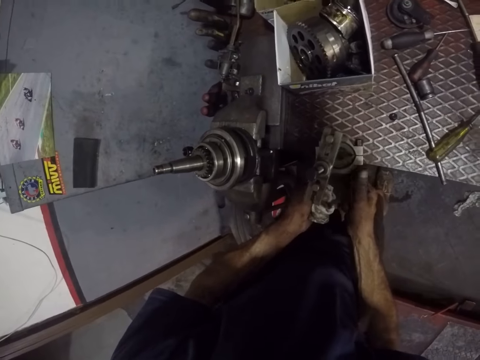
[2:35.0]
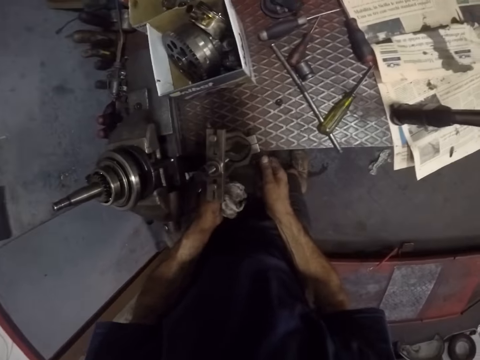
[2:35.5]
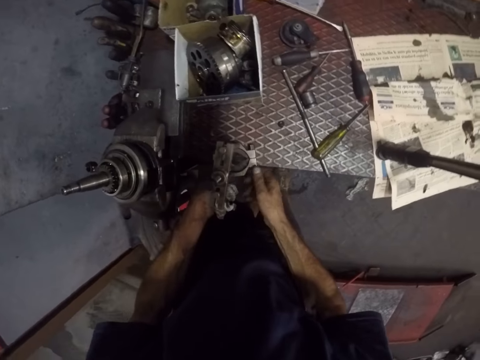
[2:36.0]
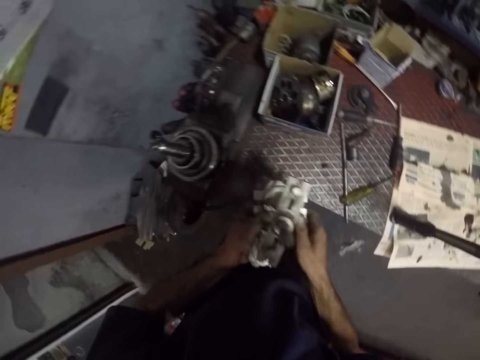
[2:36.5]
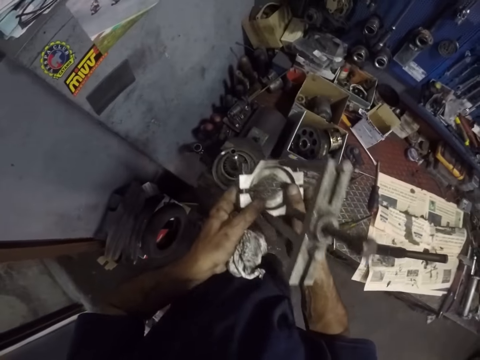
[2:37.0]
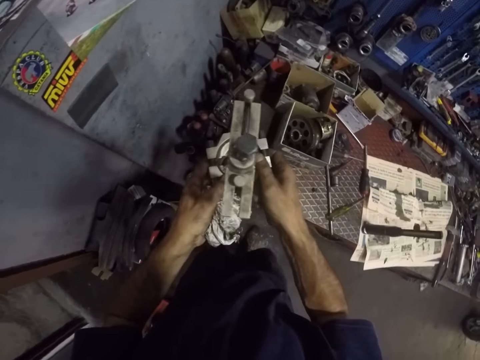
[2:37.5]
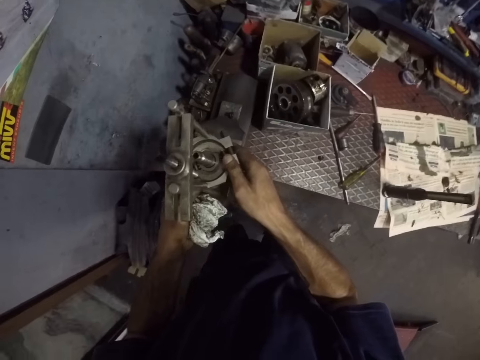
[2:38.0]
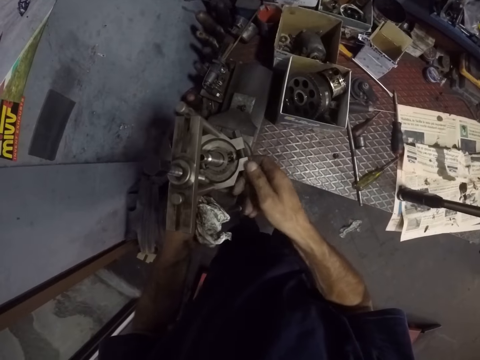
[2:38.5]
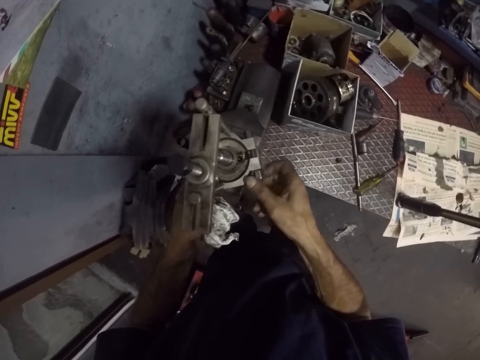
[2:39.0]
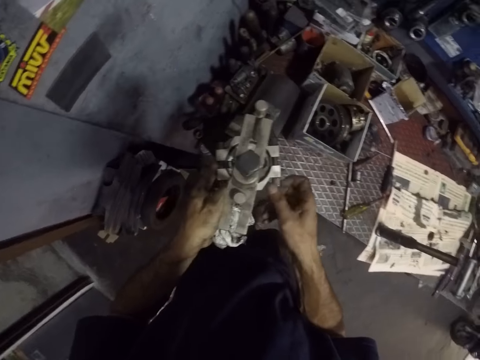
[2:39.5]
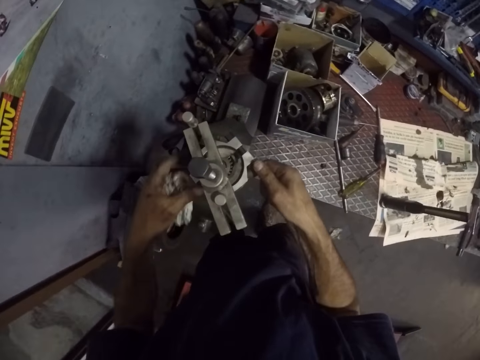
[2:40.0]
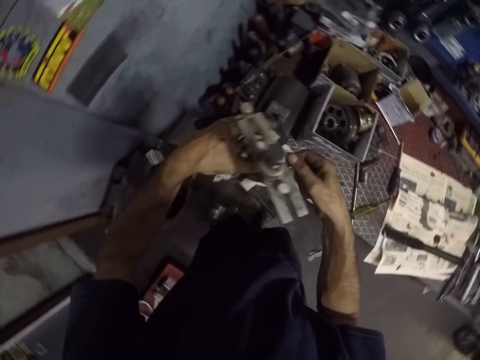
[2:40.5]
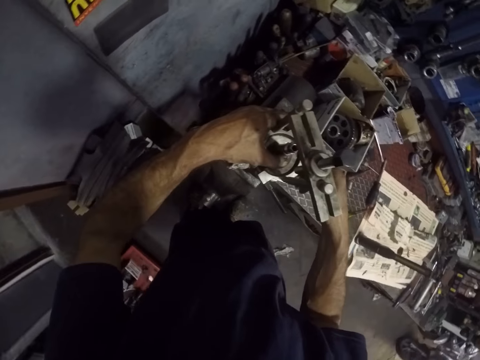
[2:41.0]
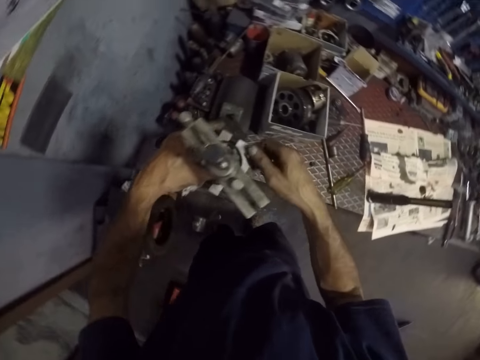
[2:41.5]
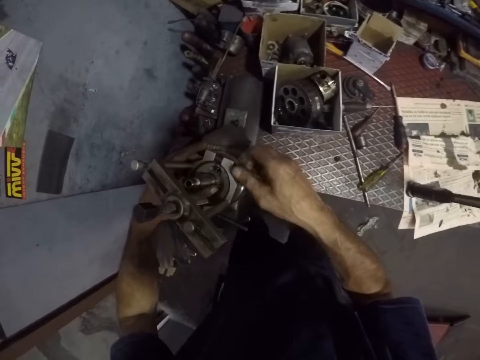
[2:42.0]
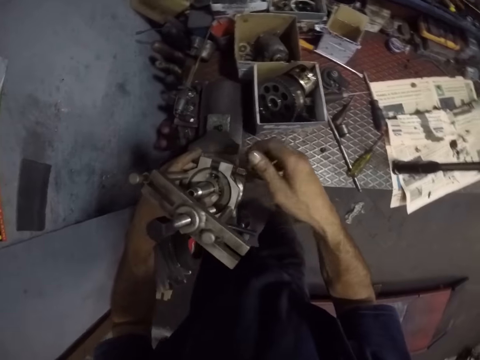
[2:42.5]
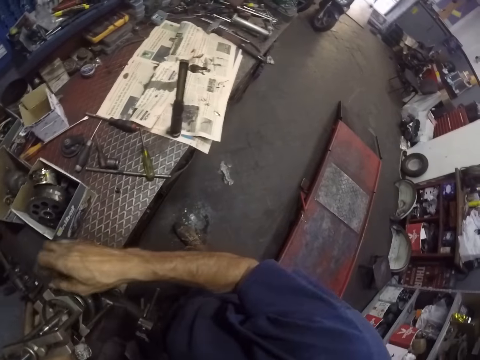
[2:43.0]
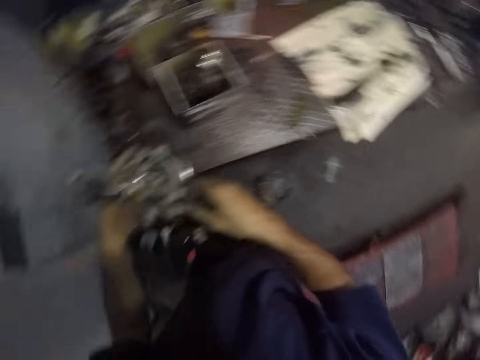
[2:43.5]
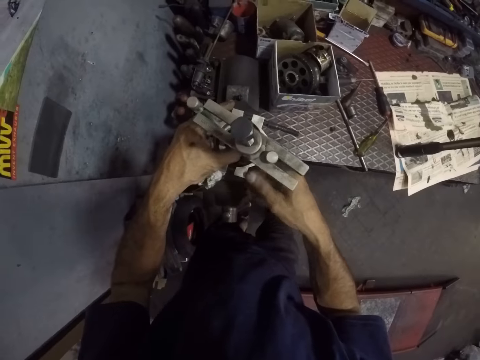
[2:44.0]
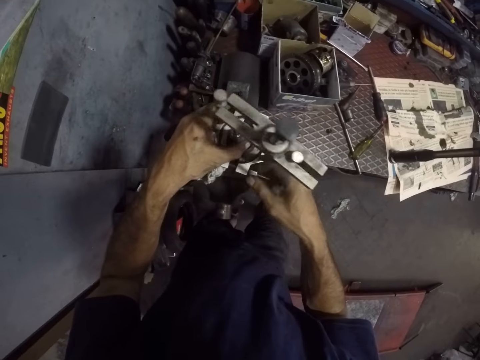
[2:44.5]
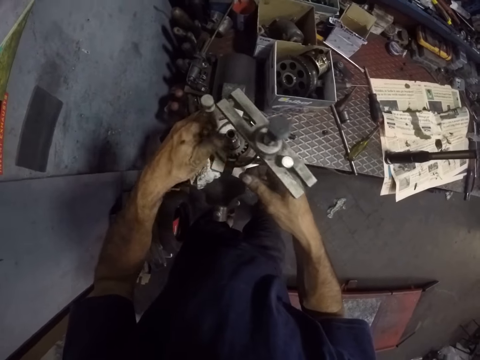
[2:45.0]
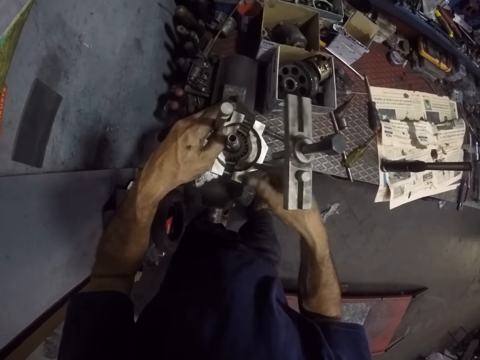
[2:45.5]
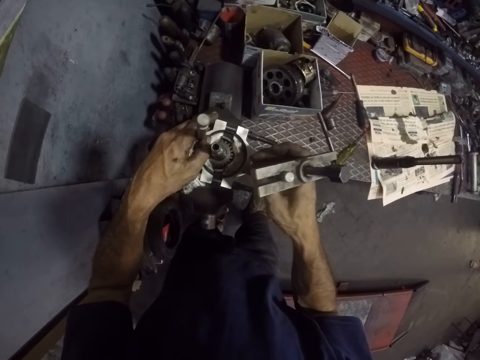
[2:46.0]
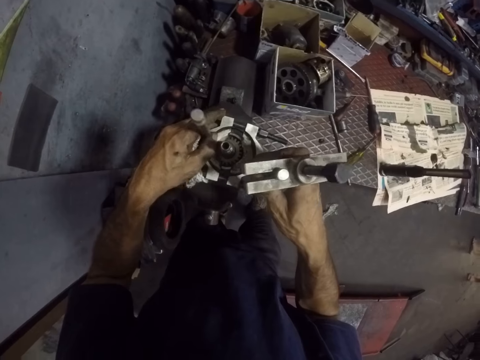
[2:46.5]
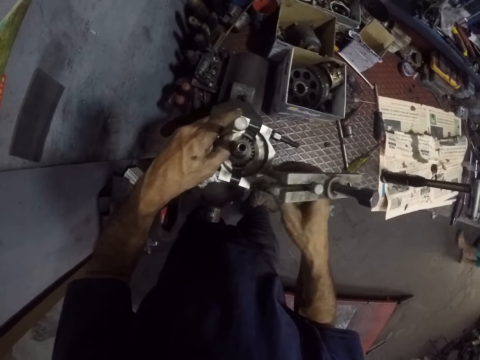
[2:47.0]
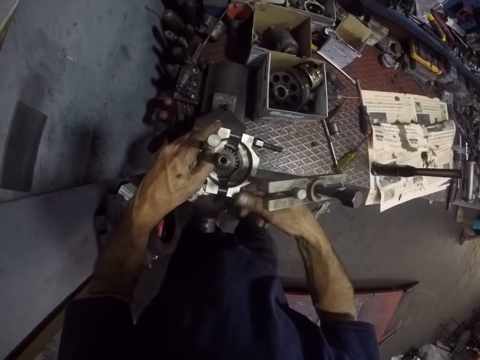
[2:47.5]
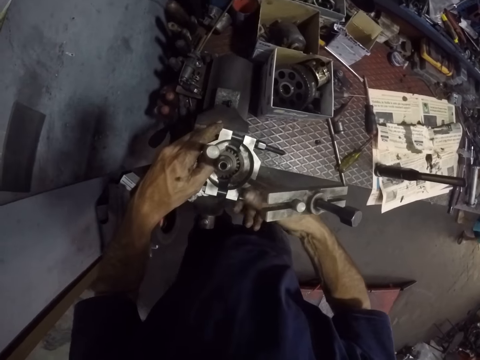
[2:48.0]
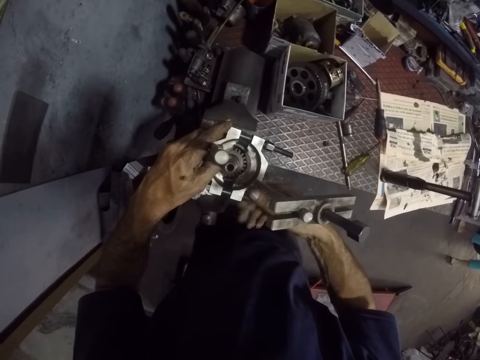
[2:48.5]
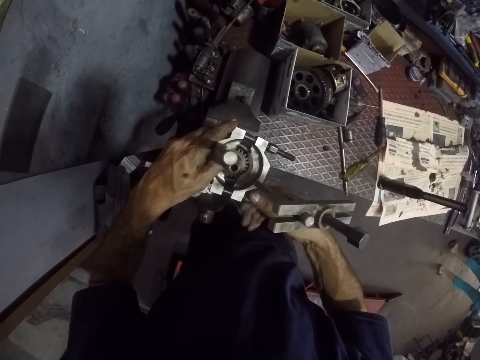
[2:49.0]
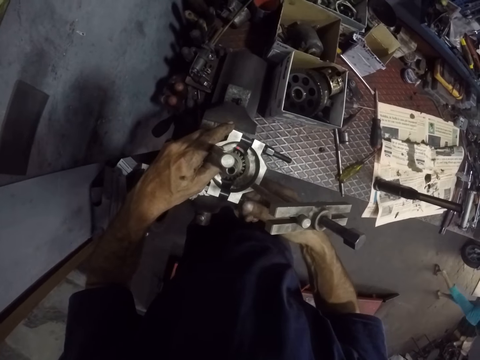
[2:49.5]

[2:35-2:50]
The camera wearer places the puller kit on the part of the machine or engine with both hands. They loosen the puller kit against the part of the machine with both hands. They tie a bolt in the part of the engine. A lady walks in the room.

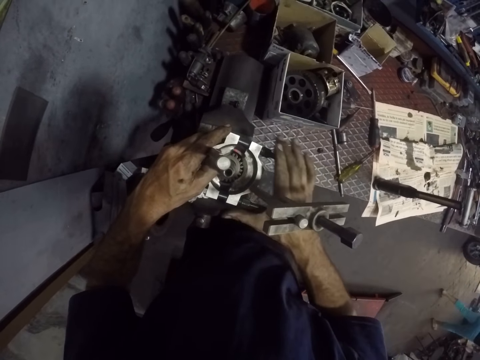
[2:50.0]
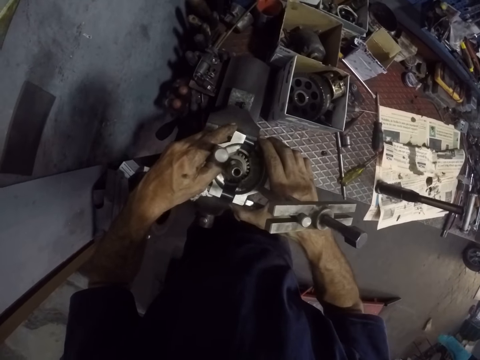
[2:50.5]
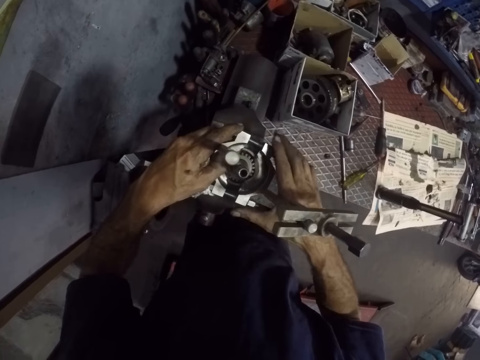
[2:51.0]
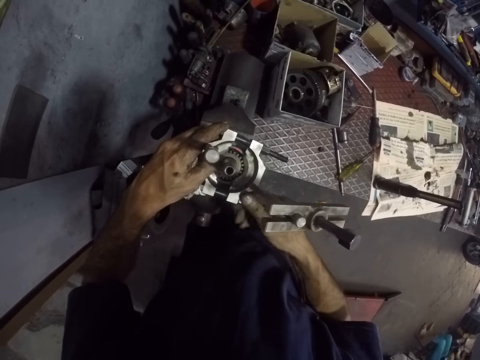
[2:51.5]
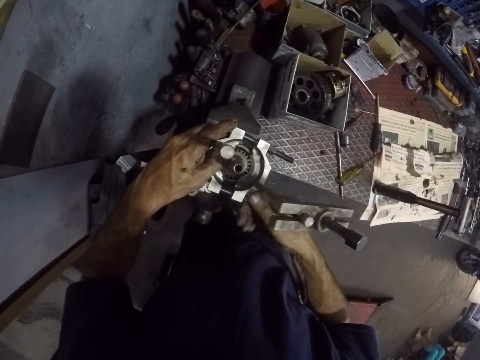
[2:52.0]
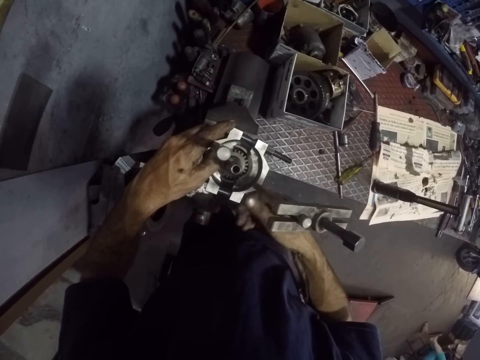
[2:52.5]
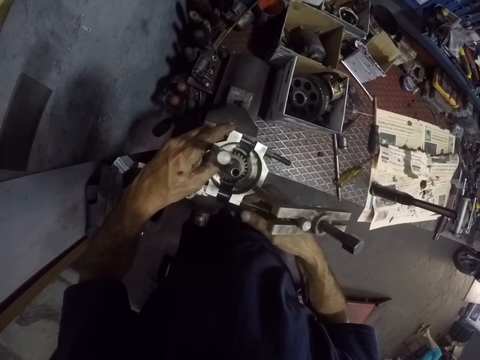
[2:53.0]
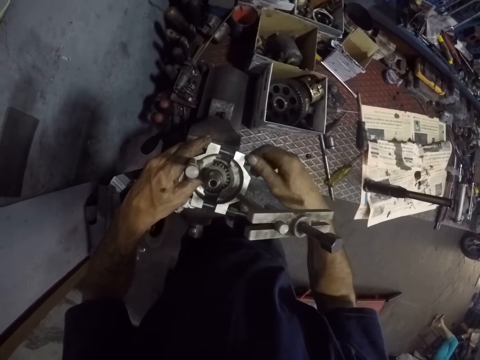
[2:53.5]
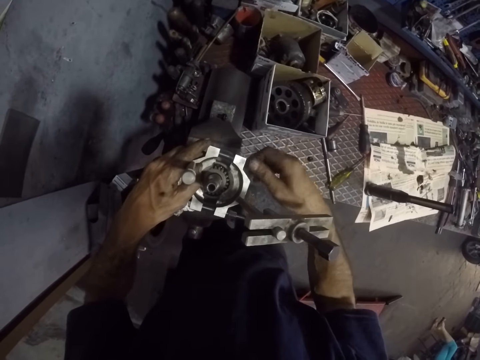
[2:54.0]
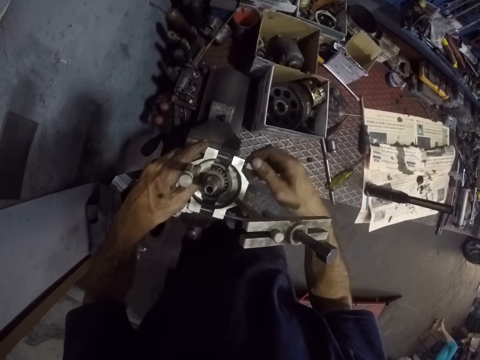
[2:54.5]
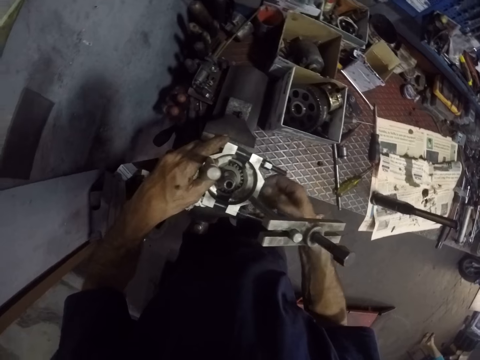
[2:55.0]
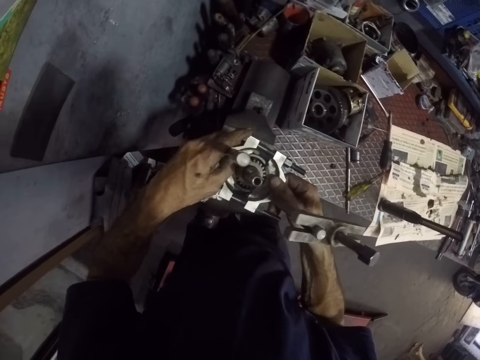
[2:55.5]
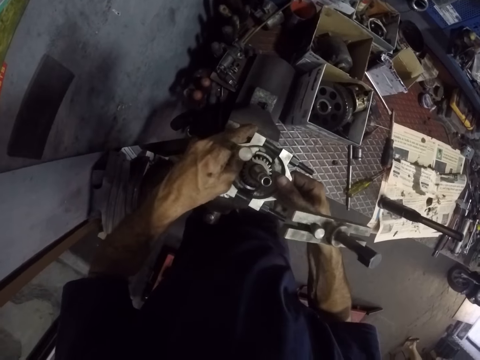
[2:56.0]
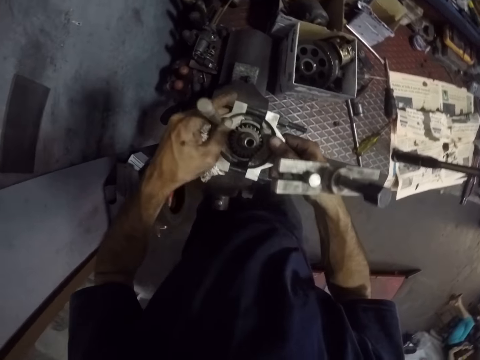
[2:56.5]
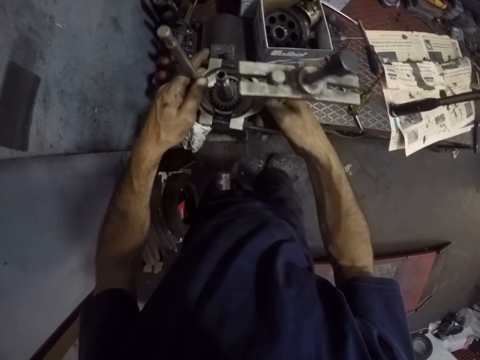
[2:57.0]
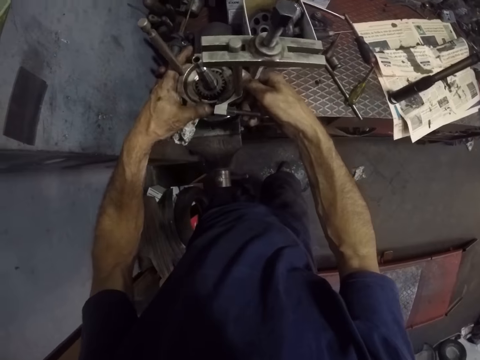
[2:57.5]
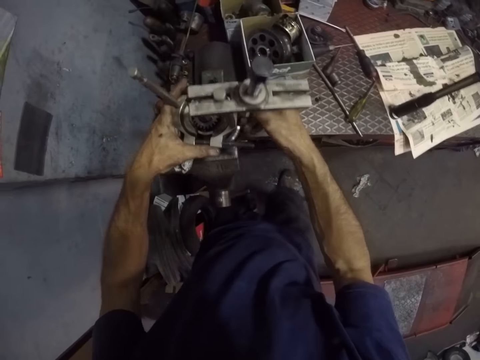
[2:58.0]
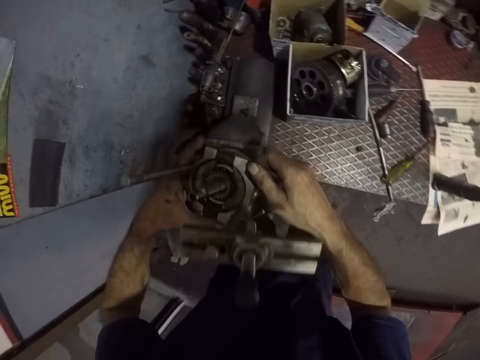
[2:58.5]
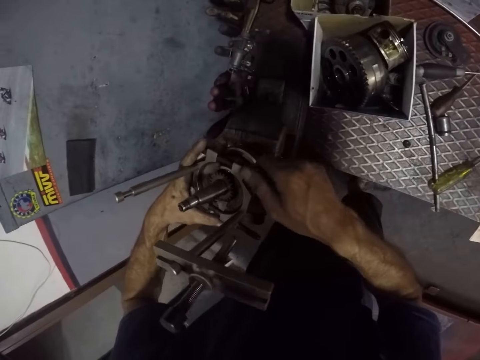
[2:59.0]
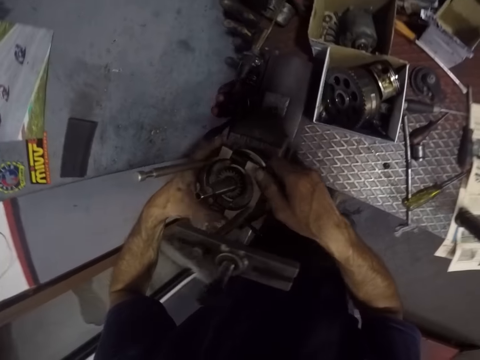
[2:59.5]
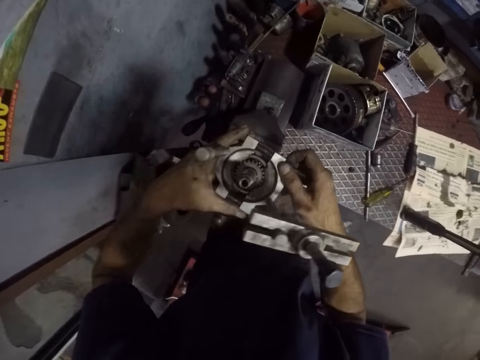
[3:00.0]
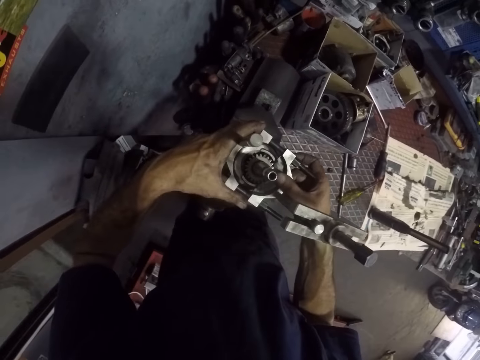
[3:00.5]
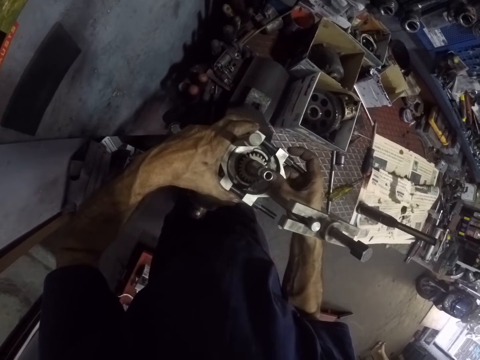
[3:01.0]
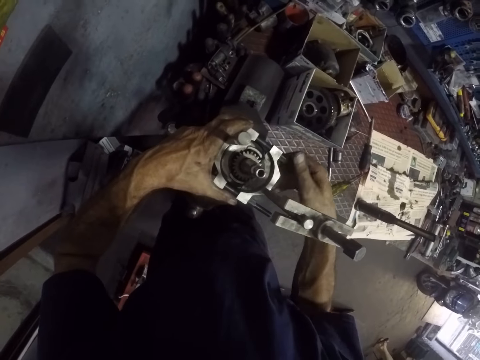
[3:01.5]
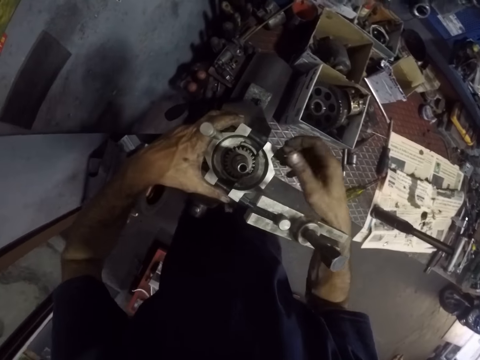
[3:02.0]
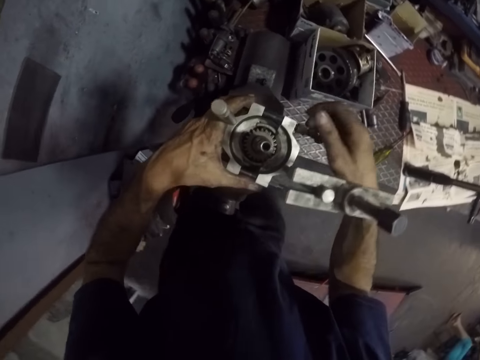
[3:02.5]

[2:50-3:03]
The camera wearer ties a bolt in a part of the engine. They look at the engine. They tie the bolt in the part of the engine.
